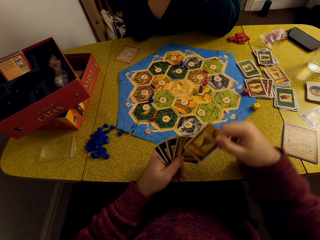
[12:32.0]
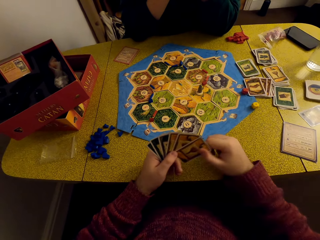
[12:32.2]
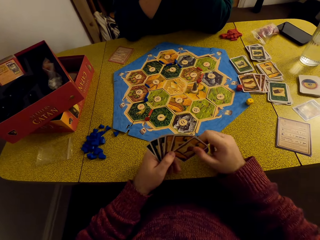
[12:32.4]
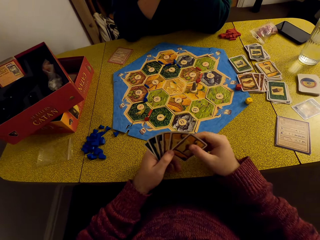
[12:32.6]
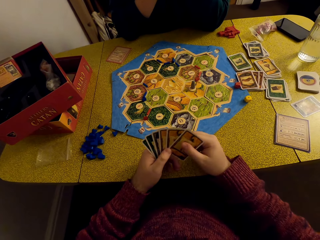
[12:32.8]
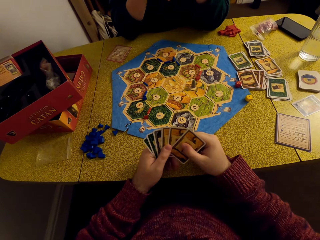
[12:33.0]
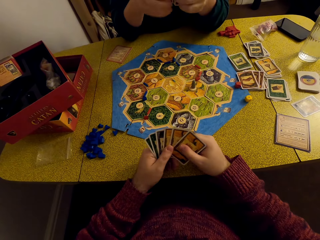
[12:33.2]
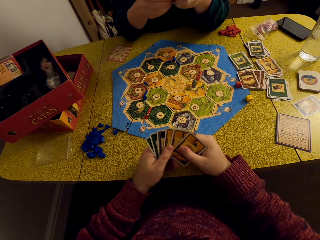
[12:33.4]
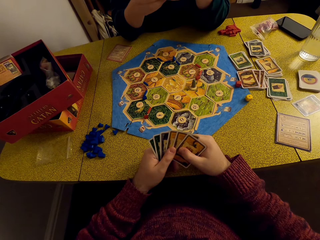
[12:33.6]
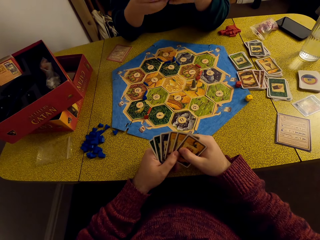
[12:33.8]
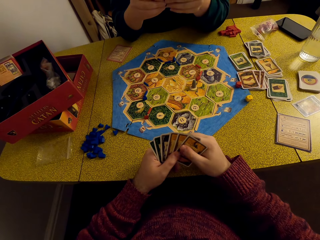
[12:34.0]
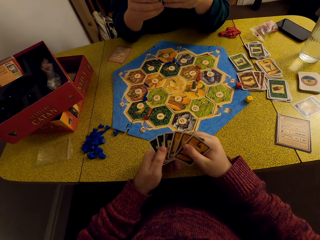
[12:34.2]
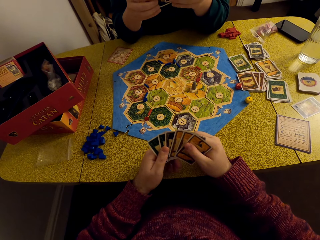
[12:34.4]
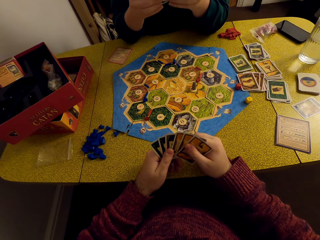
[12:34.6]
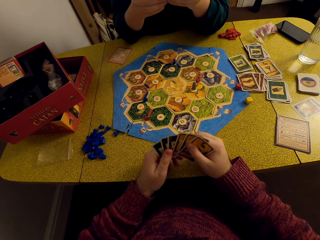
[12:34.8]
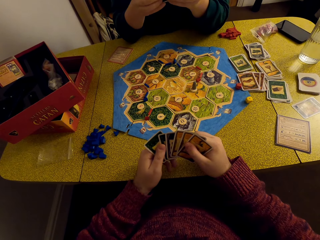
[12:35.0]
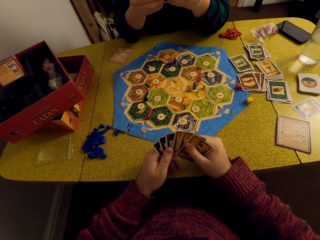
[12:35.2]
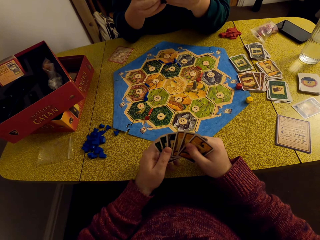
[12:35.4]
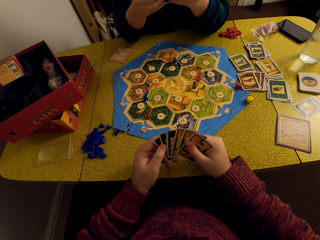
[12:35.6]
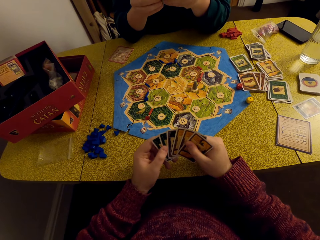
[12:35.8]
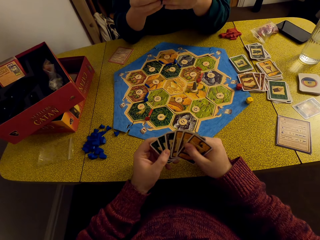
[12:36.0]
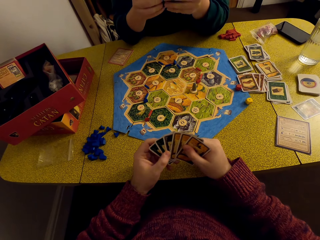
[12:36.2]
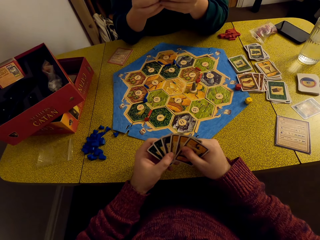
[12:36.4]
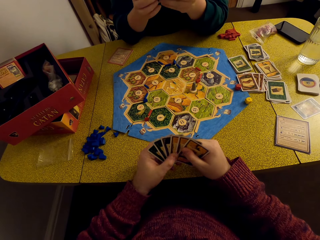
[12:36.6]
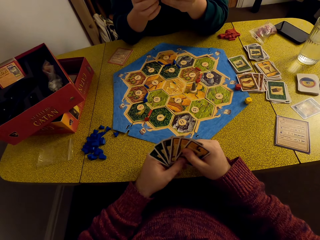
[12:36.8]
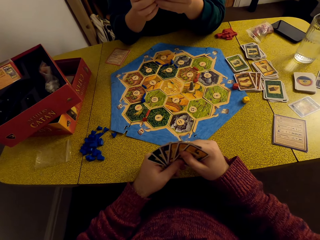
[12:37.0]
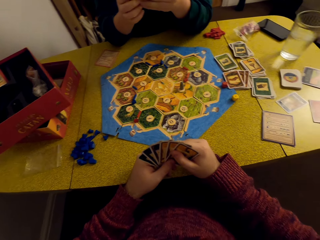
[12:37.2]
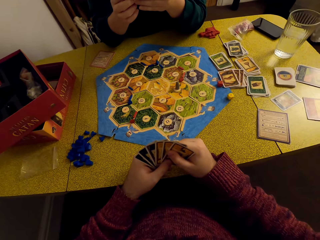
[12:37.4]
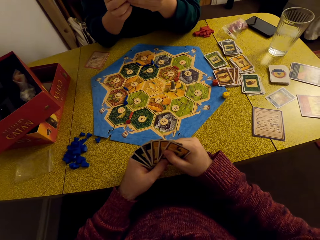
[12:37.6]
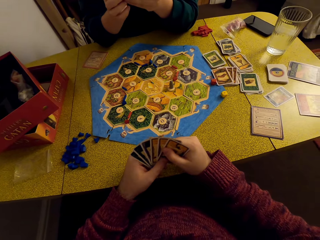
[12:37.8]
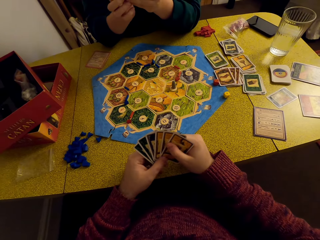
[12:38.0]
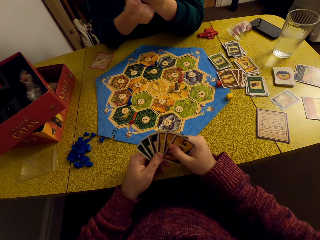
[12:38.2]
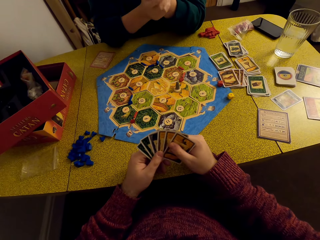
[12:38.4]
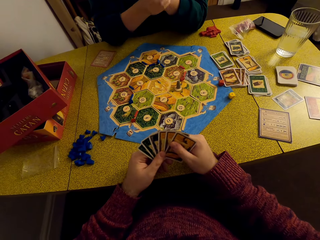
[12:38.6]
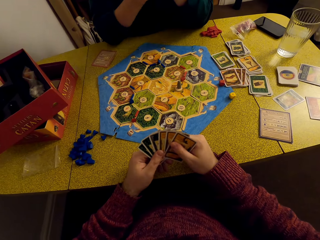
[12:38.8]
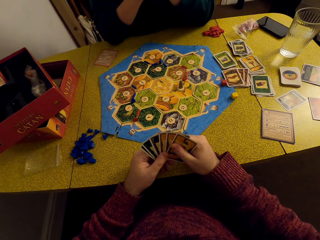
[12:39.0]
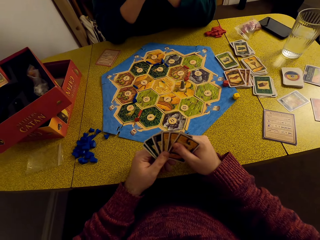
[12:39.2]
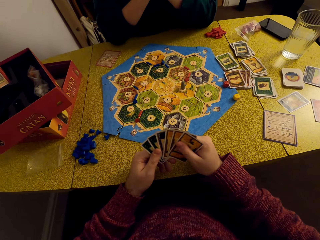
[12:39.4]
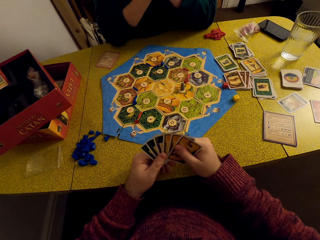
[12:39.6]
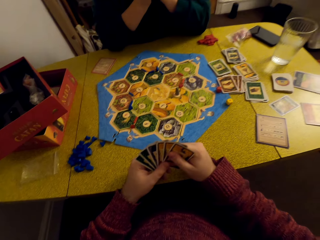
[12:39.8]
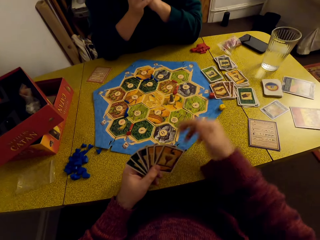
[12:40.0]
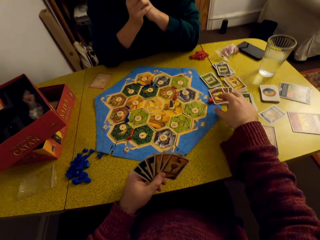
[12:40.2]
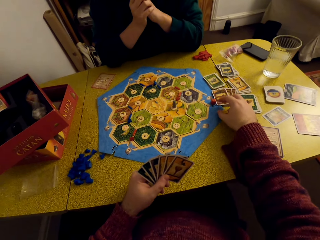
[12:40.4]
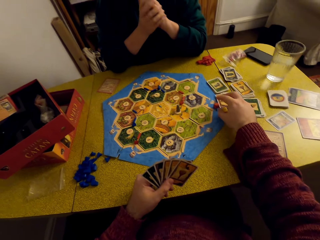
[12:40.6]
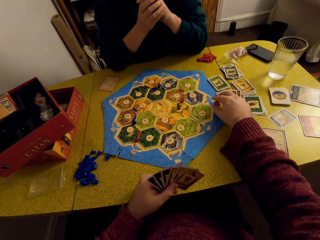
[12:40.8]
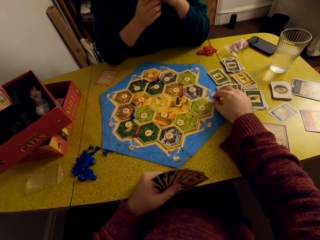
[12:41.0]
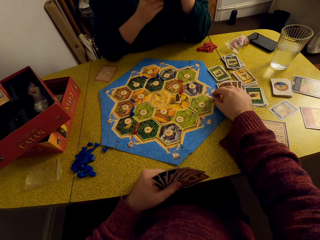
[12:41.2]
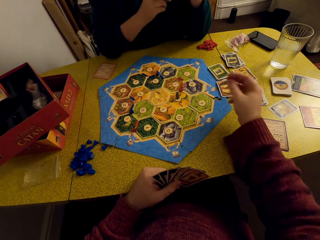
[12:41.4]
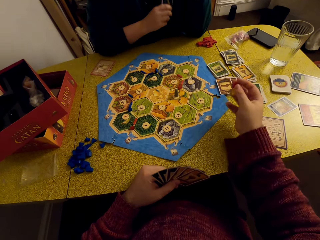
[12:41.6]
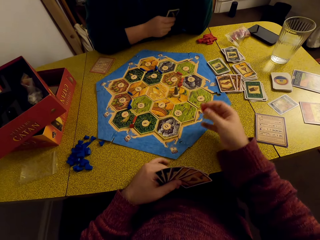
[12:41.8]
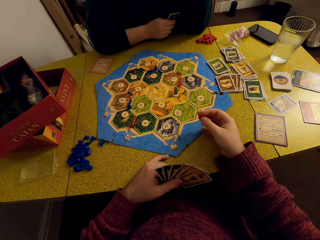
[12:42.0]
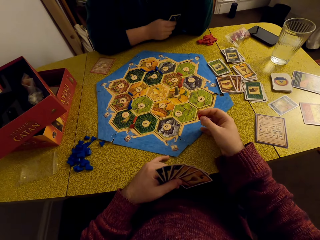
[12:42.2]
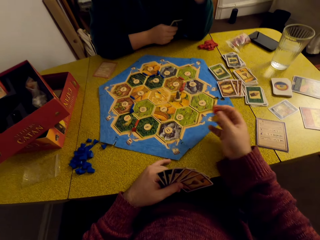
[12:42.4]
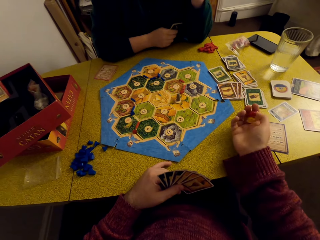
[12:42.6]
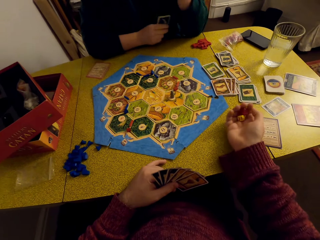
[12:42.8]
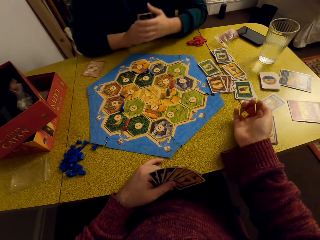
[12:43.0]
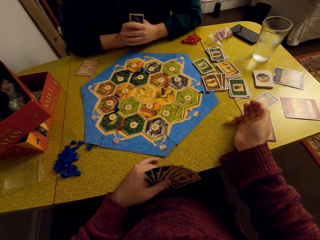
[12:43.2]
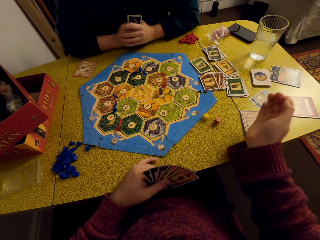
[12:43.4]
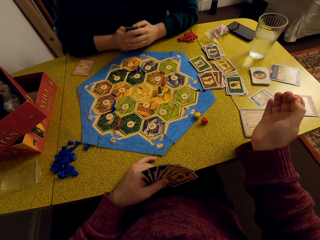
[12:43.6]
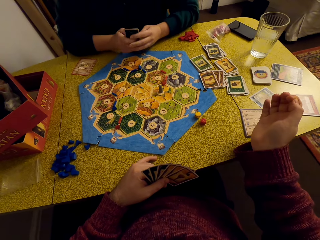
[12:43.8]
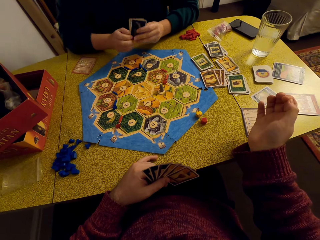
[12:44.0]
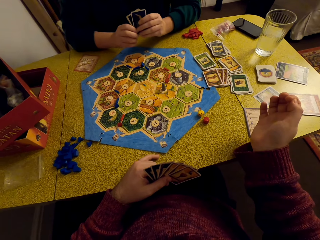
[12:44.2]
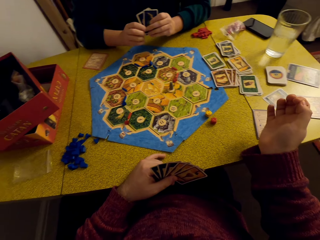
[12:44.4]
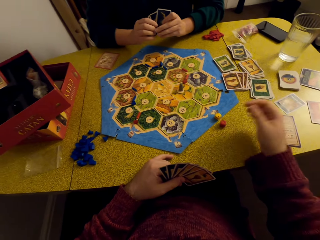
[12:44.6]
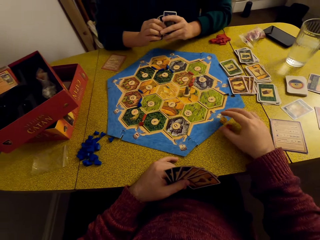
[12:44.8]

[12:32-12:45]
The camera wearer places the card on the deck in his hand. He stares at the cards in his hands. A woman talks to the camera wearer. He picks up the dice. He talks to the woman. He rolls the dice. He drops the dice on the table.

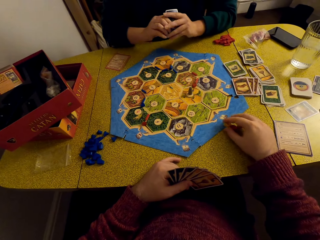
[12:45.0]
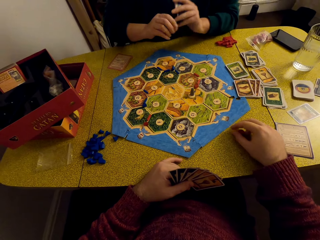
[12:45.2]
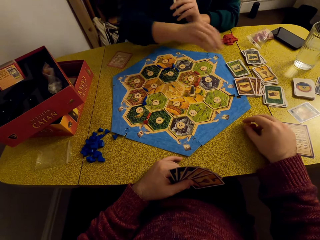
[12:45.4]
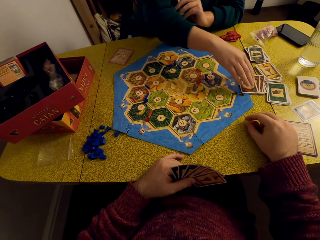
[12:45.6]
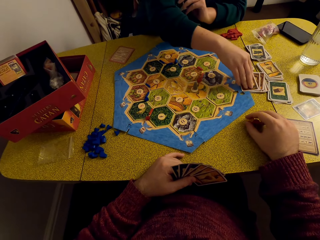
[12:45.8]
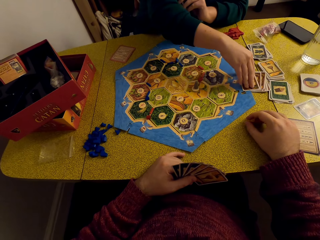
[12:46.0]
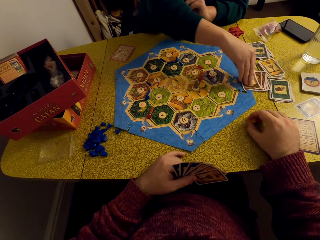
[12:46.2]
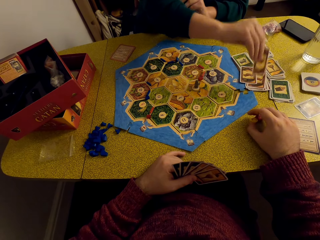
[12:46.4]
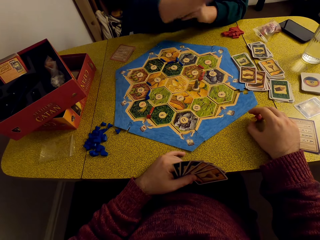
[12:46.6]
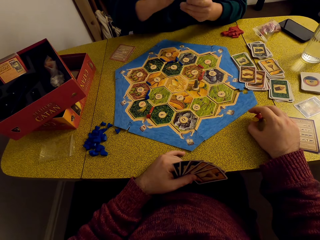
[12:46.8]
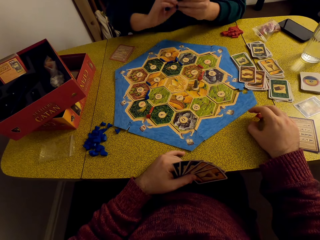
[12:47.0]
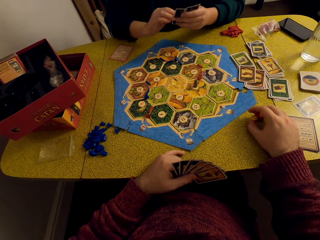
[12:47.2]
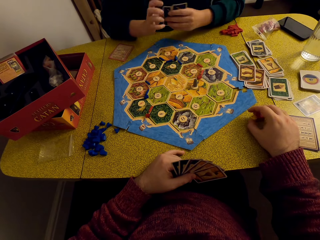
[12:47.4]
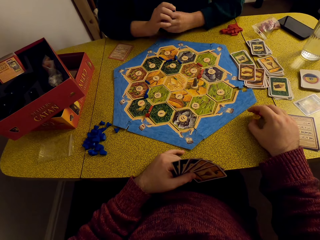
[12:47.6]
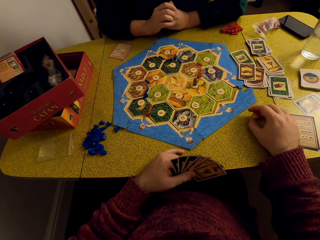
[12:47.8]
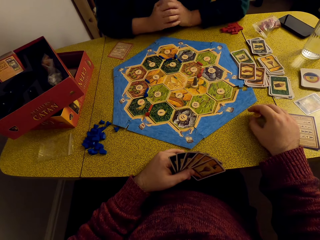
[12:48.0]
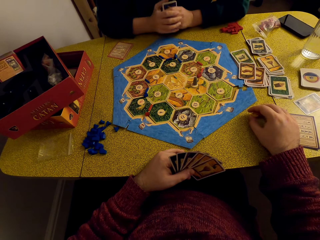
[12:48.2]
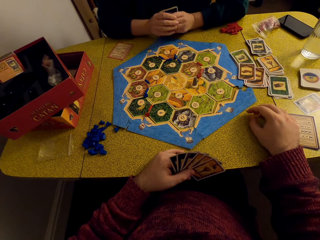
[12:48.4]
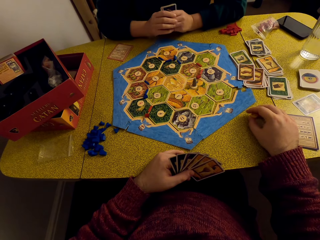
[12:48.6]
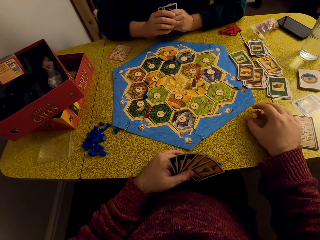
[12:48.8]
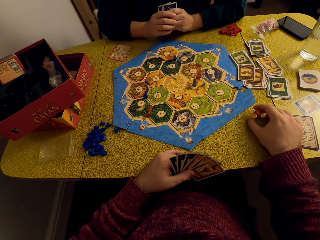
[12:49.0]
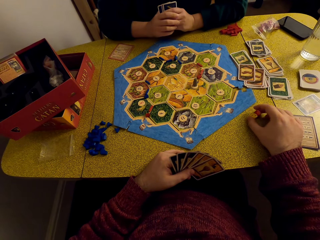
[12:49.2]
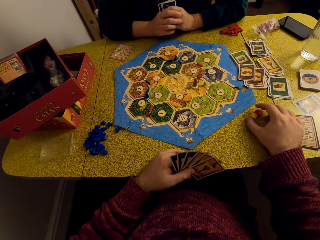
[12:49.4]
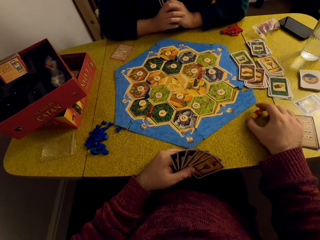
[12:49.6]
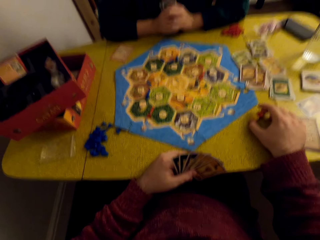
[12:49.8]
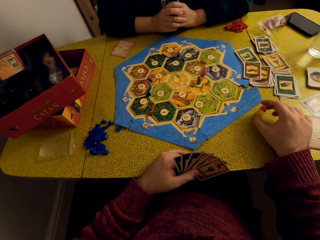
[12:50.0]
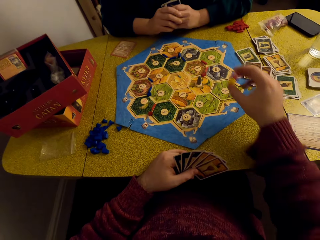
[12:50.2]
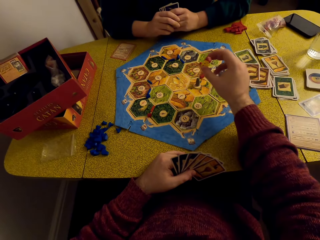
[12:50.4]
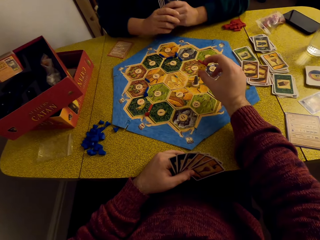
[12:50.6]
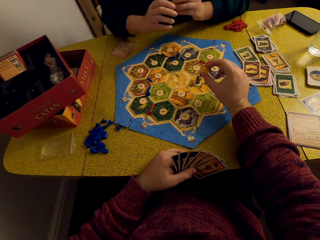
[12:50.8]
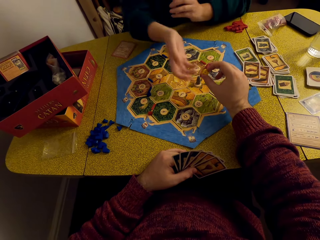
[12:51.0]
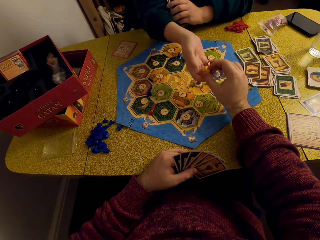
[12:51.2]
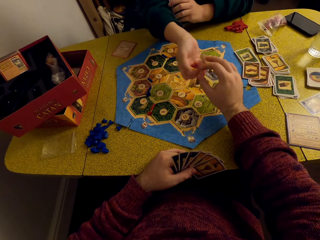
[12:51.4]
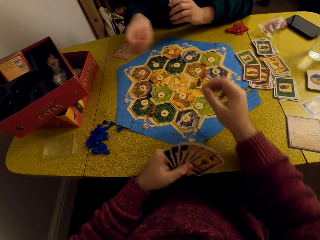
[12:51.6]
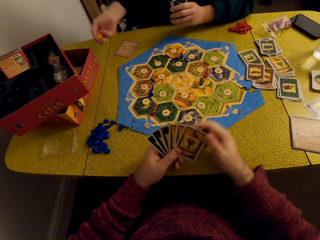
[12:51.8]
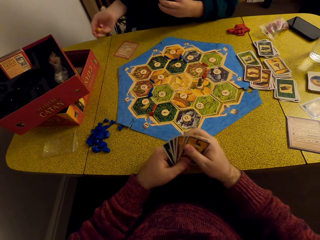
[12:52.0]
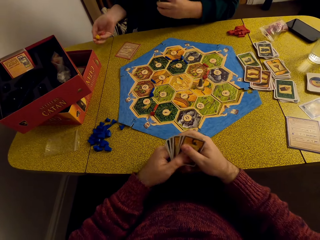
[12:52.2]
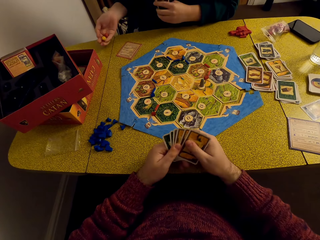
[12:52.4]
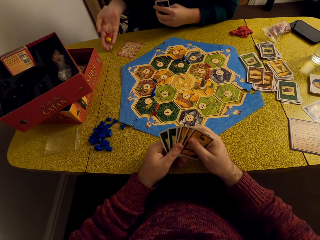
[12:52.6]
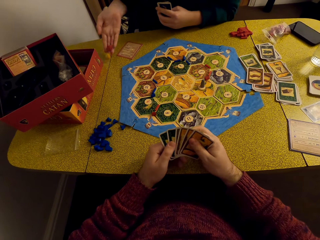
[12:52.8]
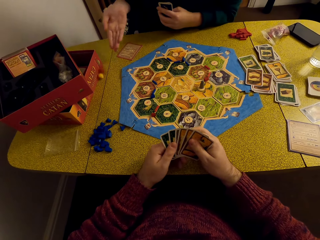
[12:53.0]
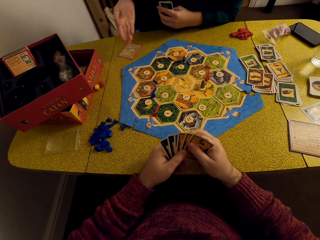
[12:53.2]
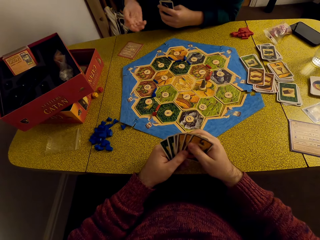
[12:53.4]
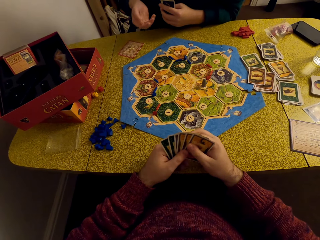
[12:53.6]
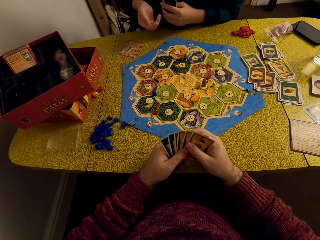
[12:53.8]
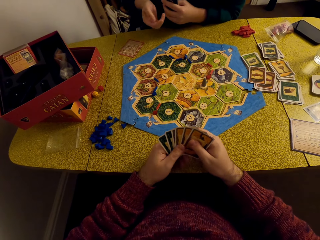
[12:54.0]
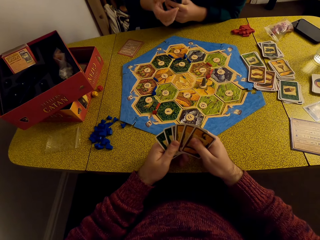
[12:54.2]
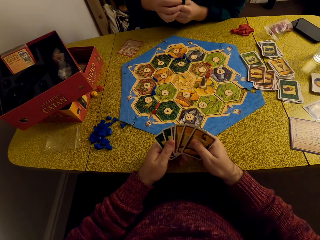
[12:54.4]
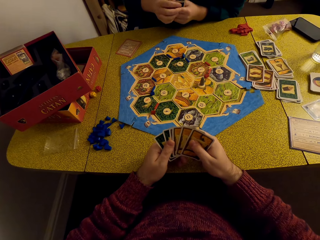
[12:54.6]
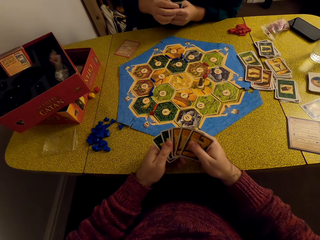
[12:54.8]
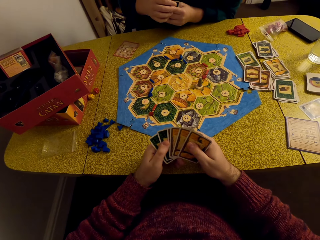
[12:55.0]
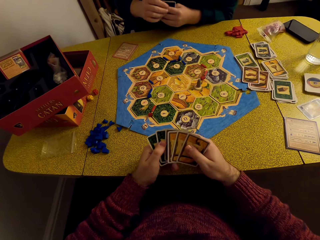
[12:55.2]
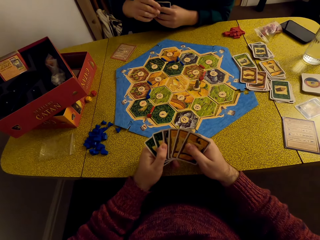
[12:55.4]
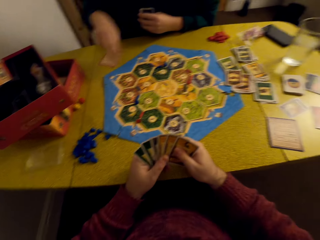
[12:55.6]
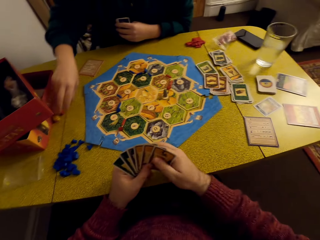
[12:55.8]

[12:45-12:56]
The camera wearer moves the dice towards the cards. A woman picks up a card. The camera wearer rubs the dice together. He talks to the woman. He picks up the dice. He hands the dice to the woman. The woman drops the dice on the table. The camera wearer talks to the woman.
